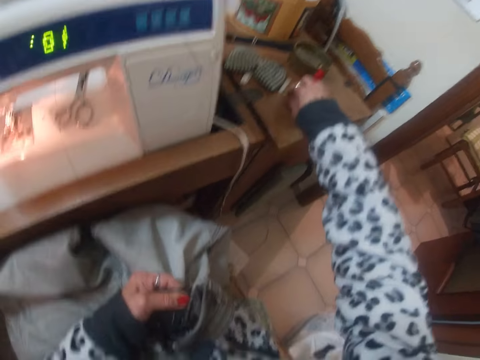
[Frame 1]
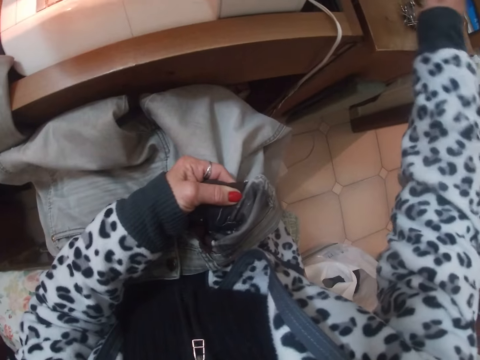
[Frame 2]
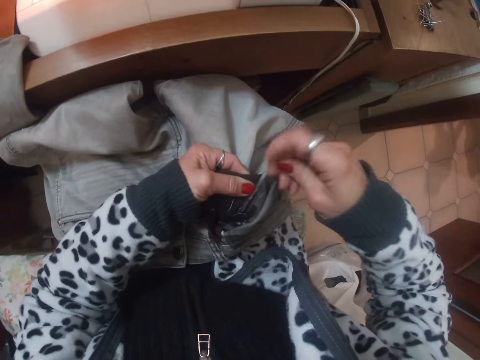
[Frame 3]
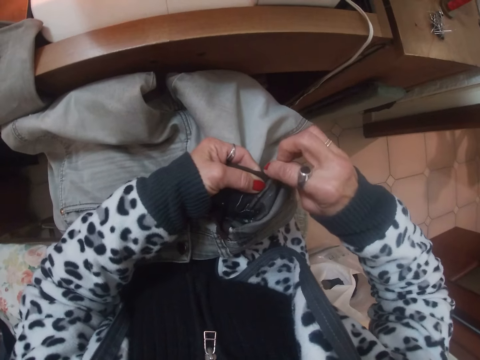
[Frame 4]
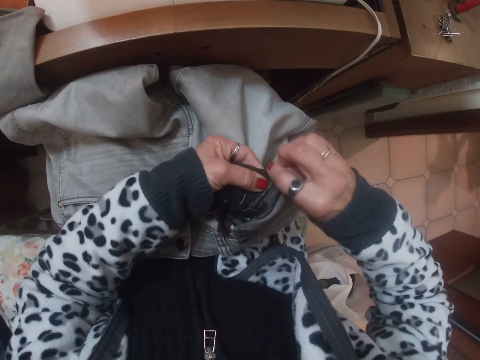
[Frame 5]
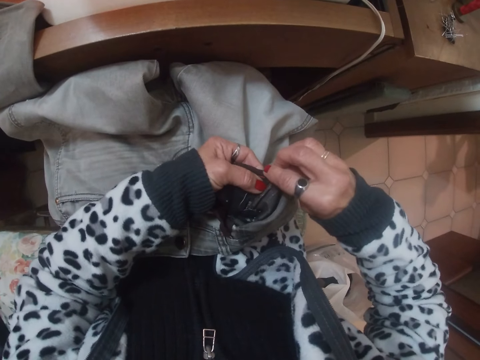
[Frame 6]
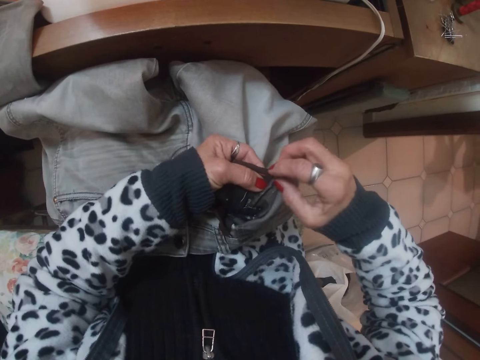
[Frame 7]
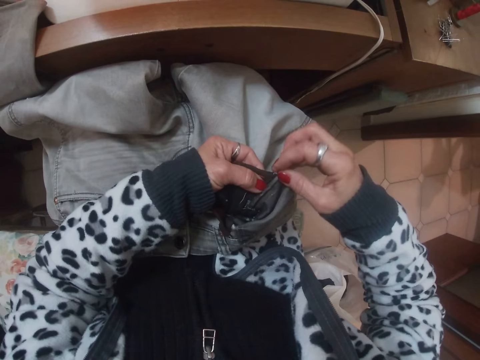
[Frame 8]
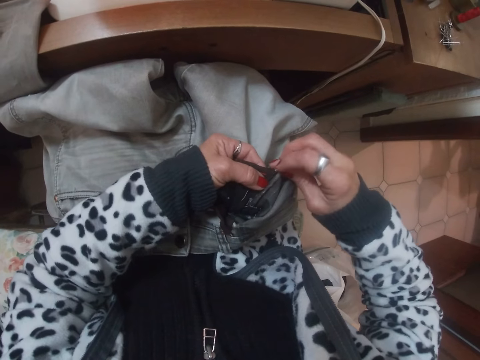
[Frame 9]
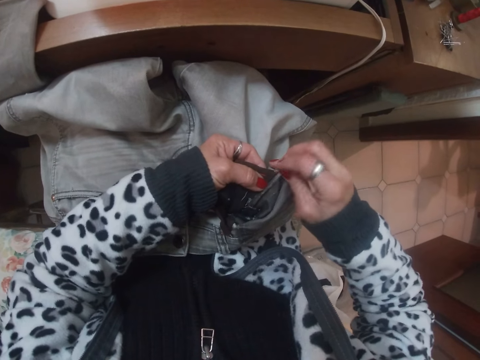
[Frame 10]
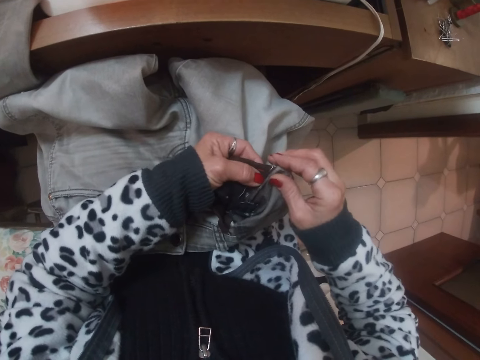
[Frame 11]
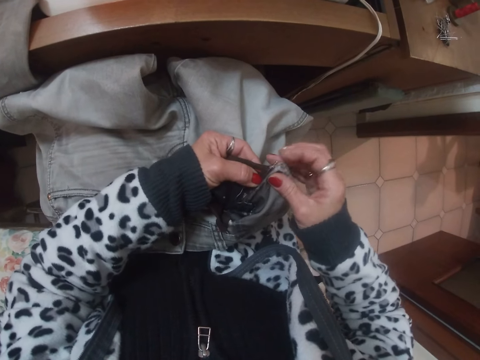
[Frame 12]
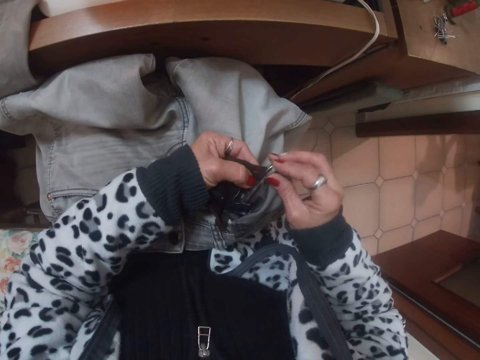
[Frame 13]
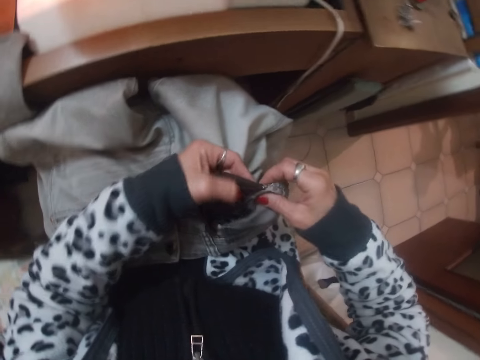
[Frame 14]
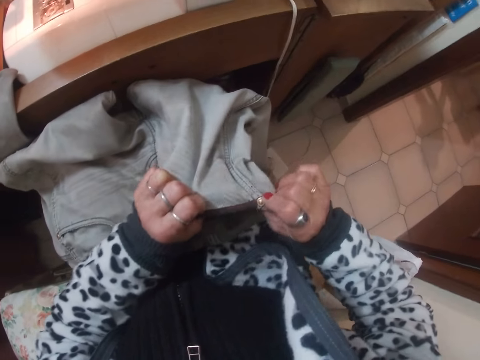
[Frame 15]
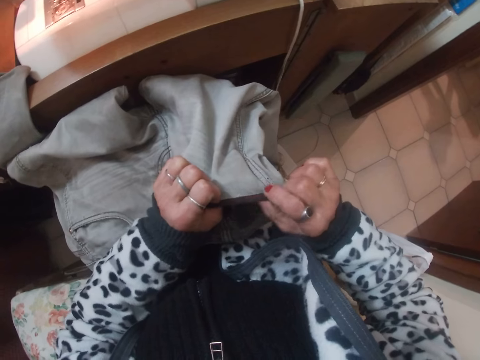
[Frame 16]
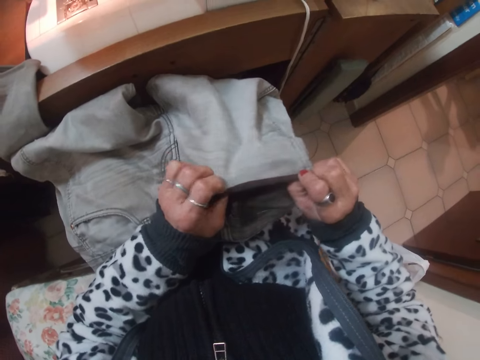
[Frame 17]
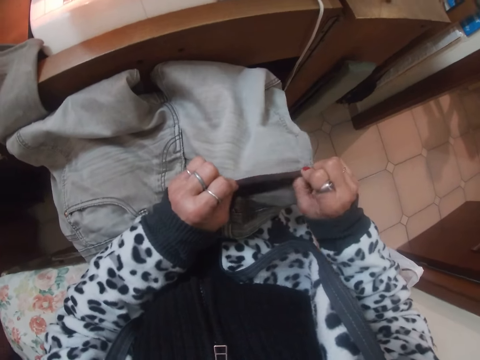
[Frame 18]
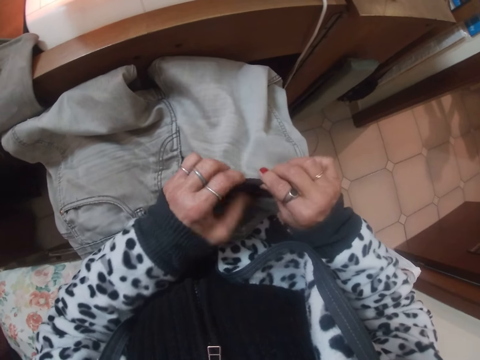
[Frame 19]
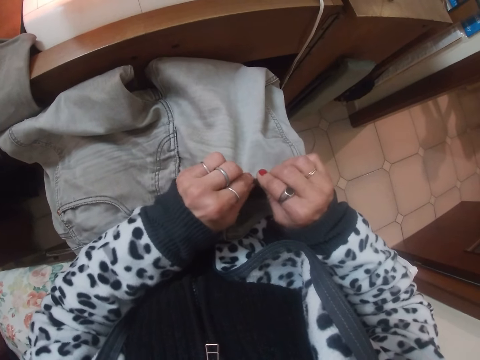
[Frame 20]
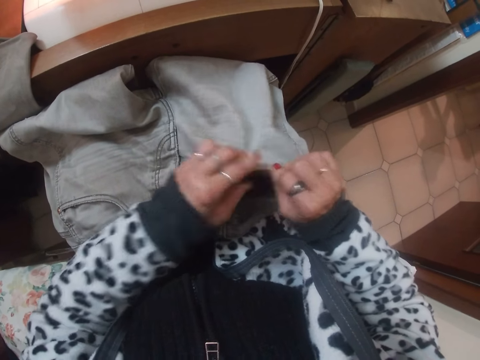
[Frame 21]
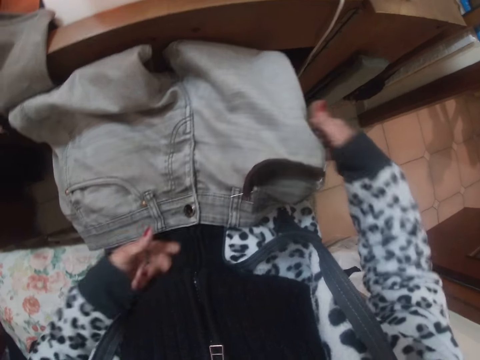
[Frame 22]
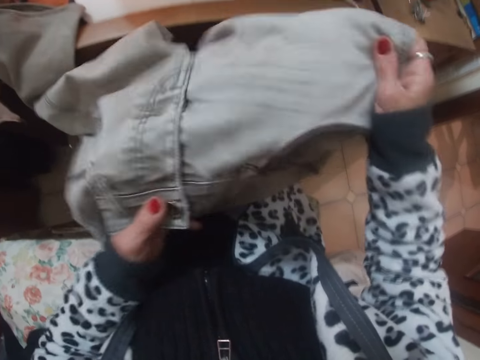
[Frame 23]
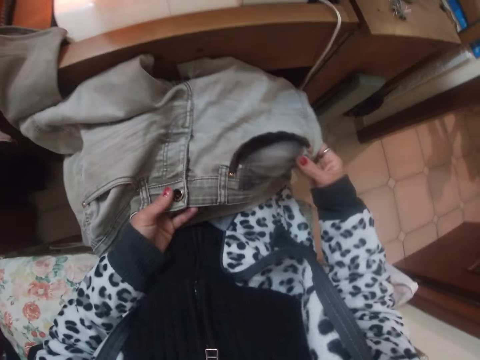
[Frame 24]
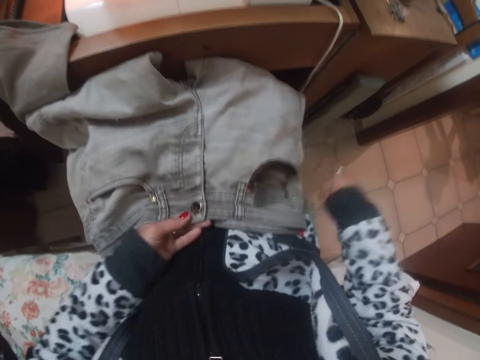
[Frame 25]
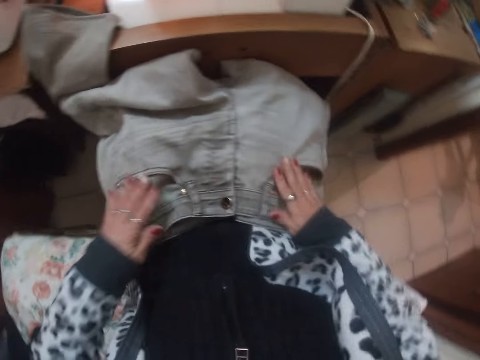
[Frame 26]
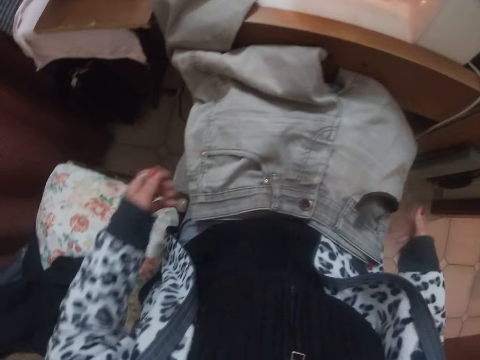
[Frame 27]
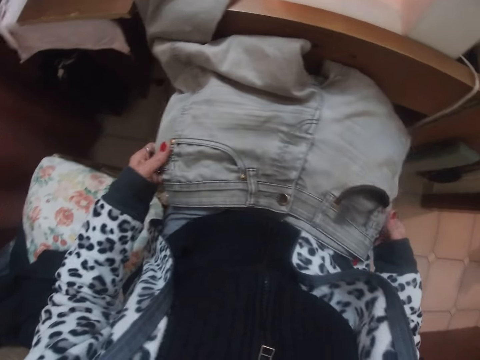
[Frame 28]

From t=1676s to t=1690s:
The camera wearer picks a needle from the table of the sewing machine with her right hand. She fixes the piece of cloth. She inserts the pin into the cloth with her right hand. She examines the cloth with both hands. She makes the cloth. She adjusts the cloth with both hands. She stretches the piece of cloth. She puts the cloth on her lap.

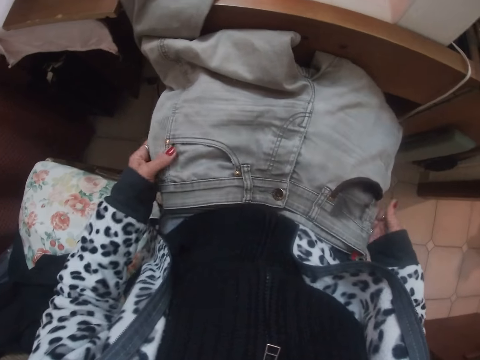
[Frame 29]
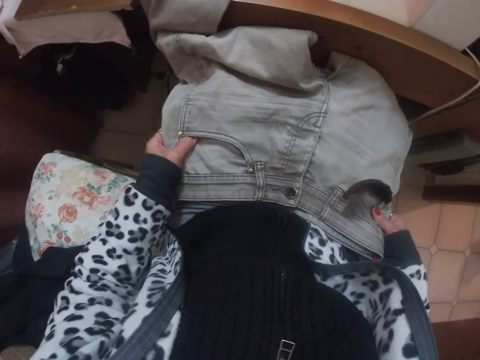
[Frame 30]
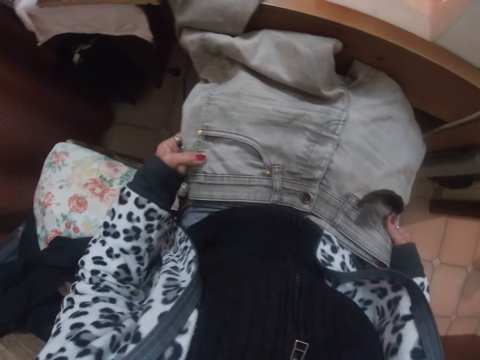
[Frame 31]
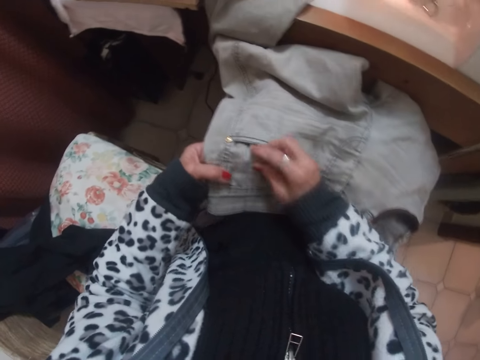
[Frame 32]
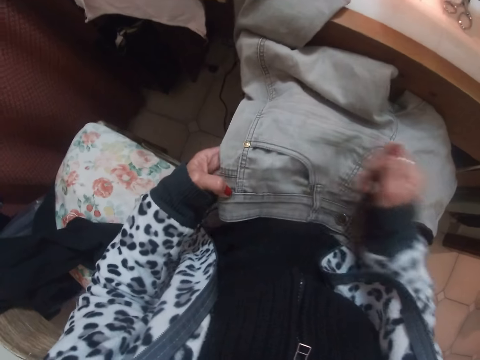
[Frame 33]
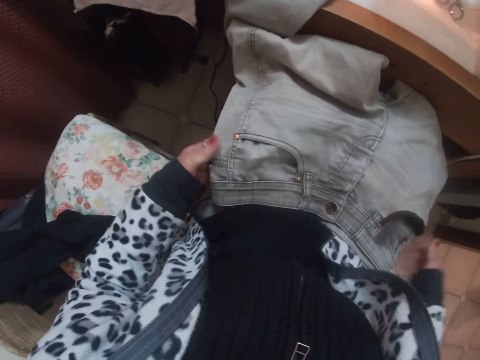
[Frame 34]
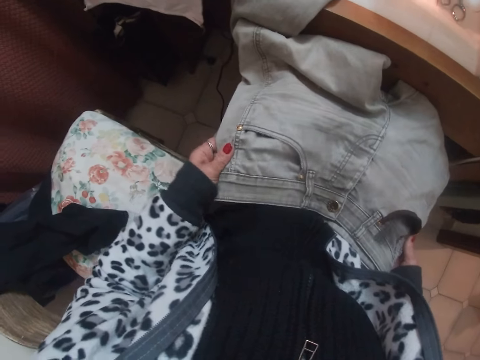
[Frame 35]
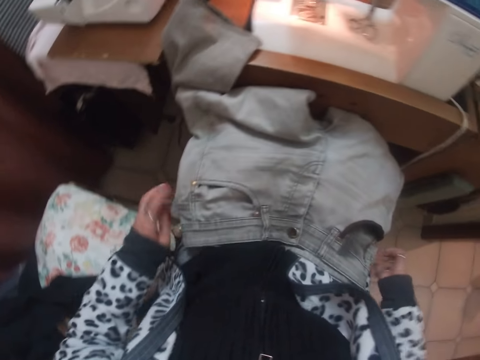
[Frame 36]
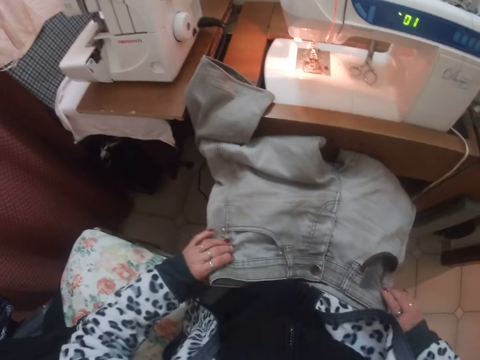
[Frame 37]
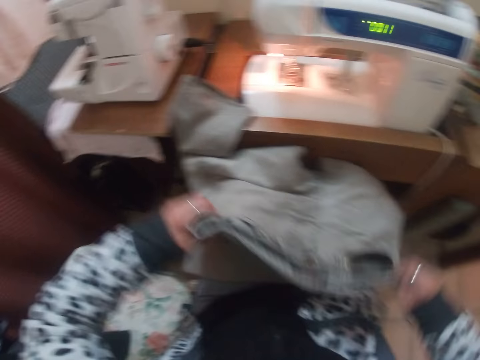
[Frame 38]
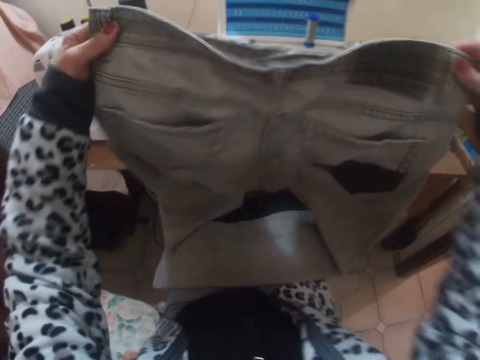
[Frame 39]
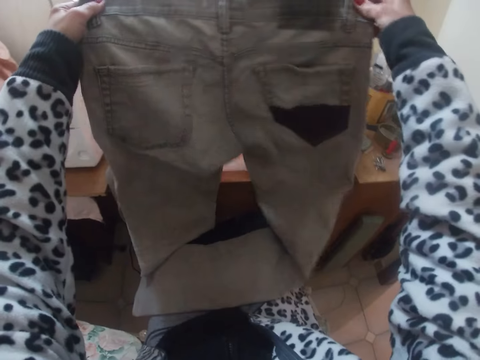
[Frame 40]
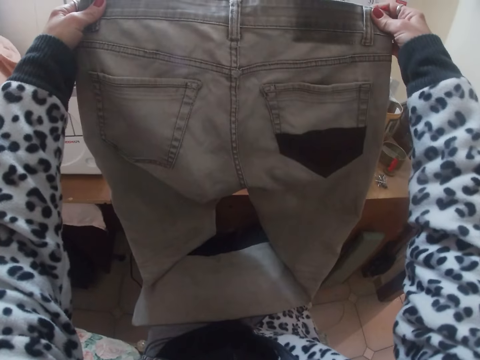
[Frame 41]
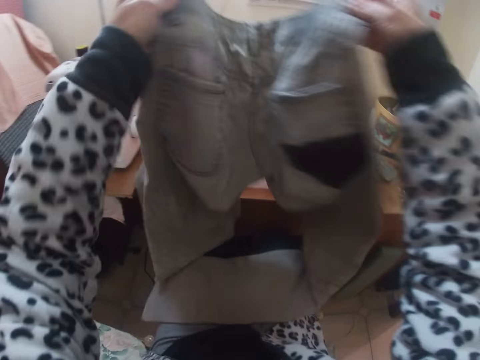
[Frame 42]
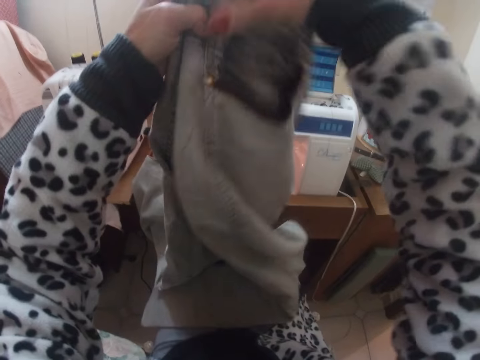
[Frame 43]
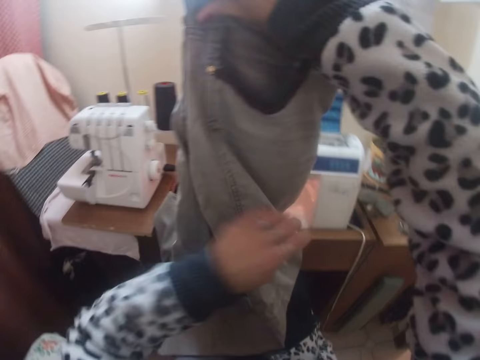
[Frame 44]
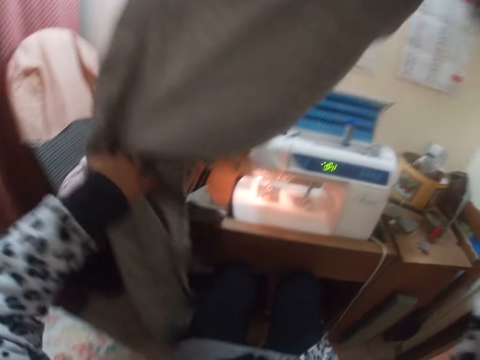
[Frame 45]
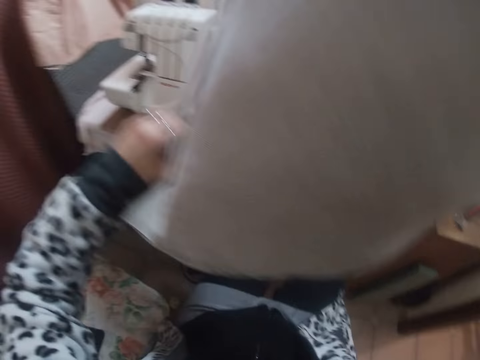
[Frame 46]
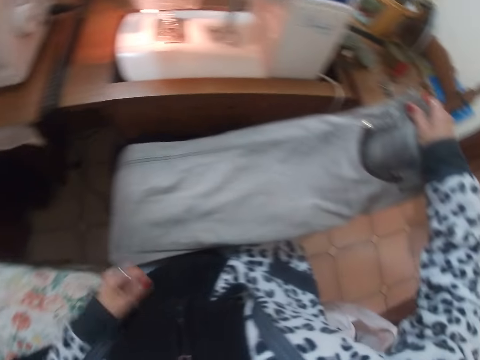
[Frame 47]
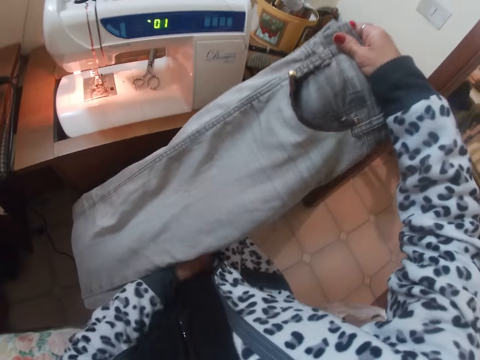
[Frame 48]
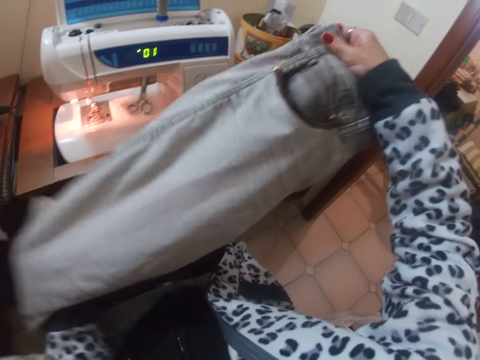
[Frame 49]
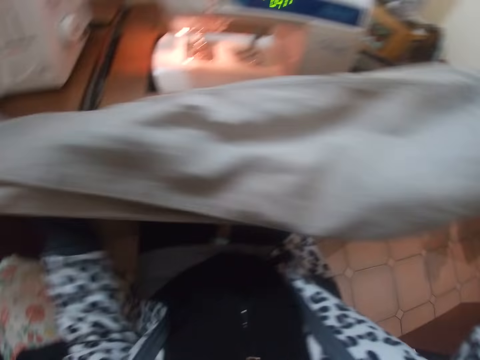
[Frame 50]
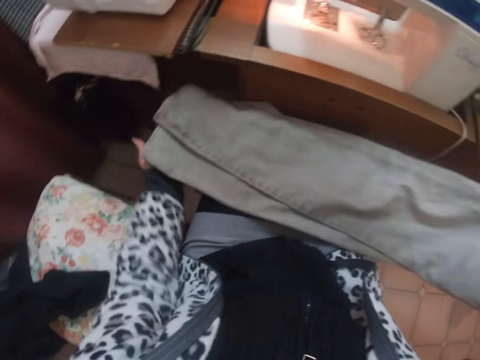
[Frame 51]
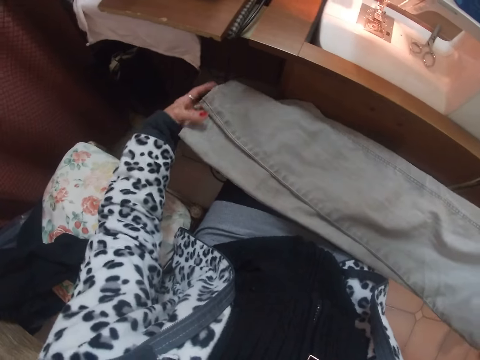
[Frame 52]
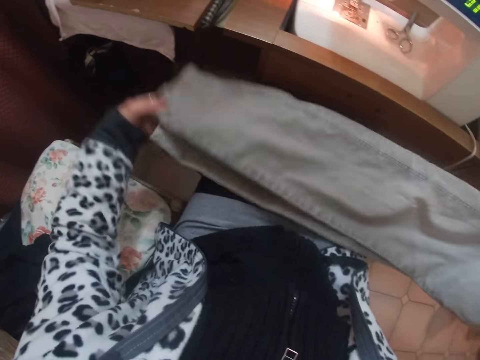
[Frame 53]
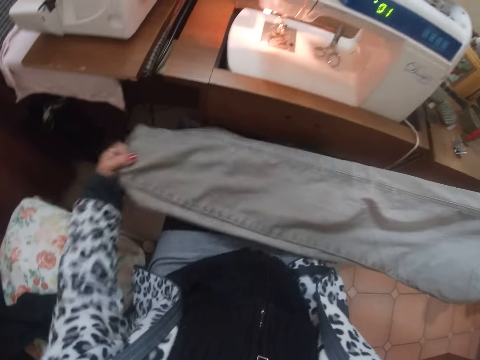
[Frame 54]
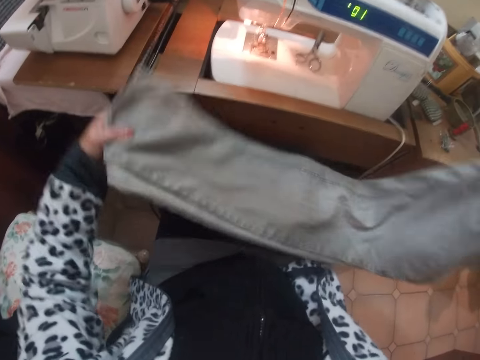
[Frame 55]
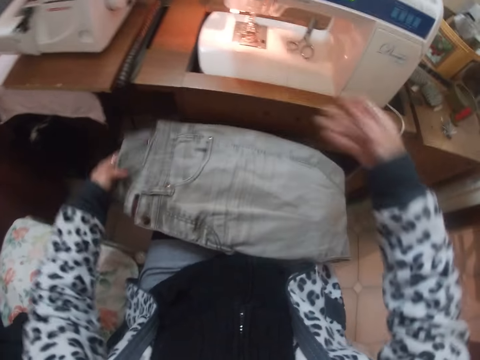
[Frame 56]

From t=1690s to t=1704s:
The camera wearer looks at the piece of cloth. She removes thread from the piece of cloth. She looks at the piece of cloth. She raises the cloth from her thighs with both hands. She folds the cloth with both hands.
